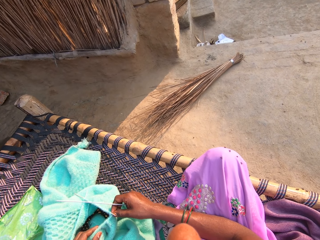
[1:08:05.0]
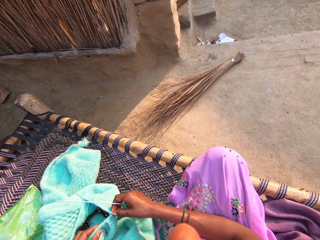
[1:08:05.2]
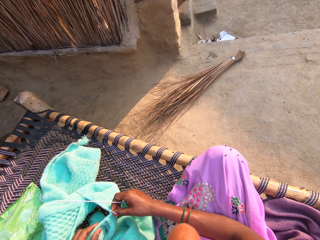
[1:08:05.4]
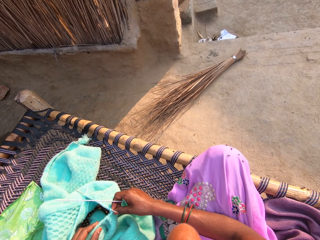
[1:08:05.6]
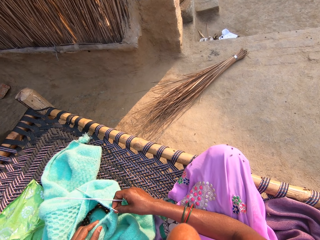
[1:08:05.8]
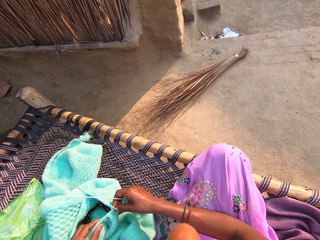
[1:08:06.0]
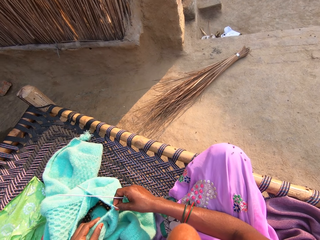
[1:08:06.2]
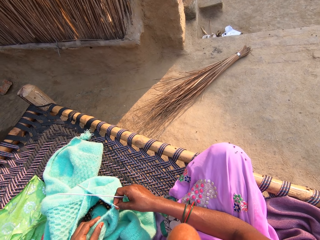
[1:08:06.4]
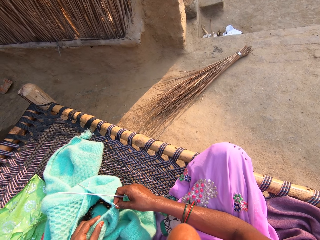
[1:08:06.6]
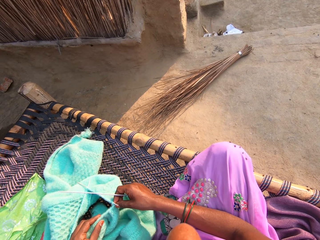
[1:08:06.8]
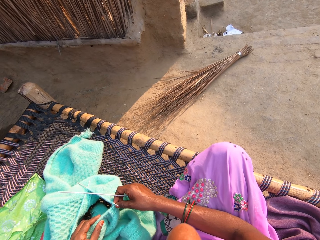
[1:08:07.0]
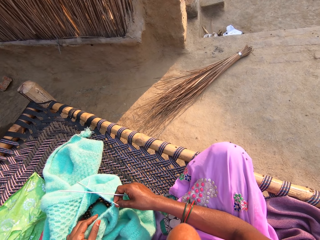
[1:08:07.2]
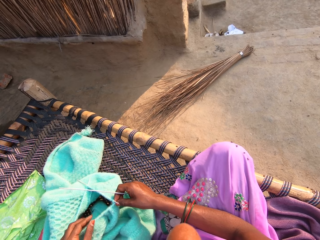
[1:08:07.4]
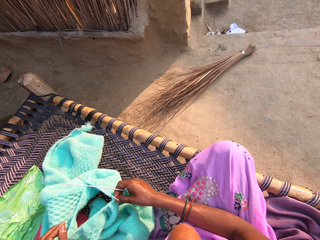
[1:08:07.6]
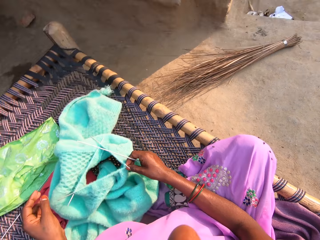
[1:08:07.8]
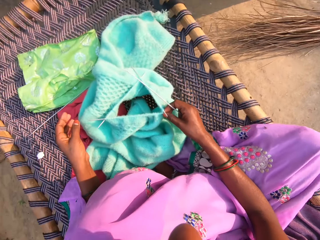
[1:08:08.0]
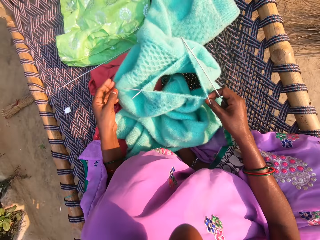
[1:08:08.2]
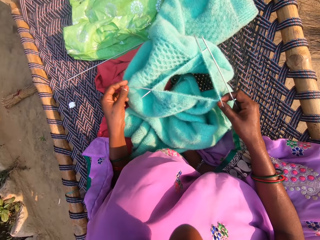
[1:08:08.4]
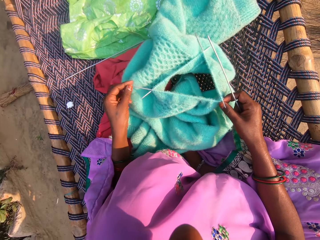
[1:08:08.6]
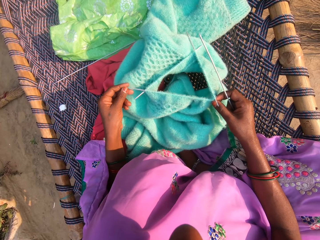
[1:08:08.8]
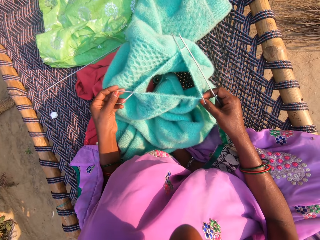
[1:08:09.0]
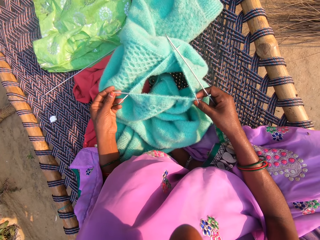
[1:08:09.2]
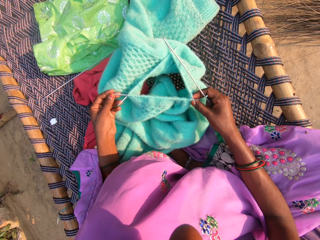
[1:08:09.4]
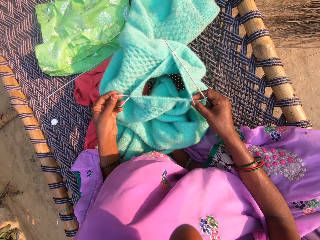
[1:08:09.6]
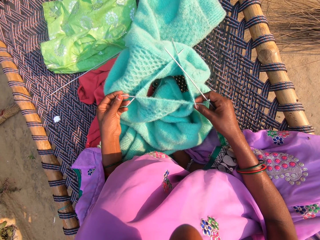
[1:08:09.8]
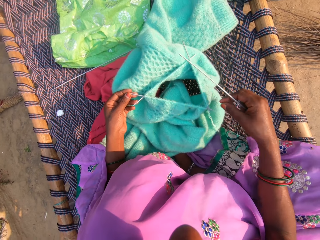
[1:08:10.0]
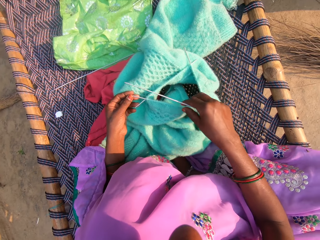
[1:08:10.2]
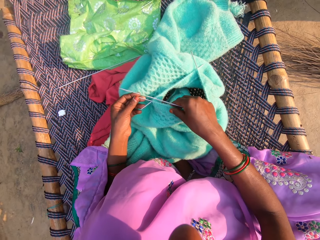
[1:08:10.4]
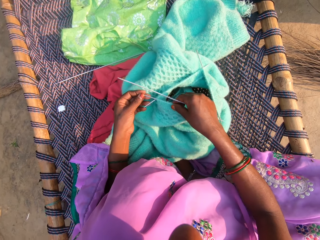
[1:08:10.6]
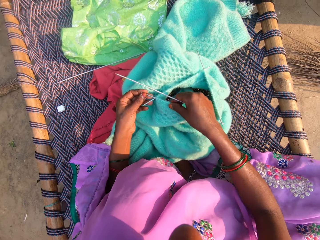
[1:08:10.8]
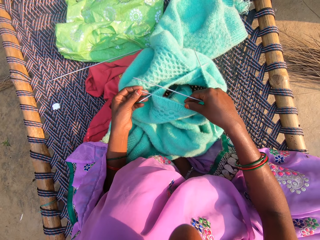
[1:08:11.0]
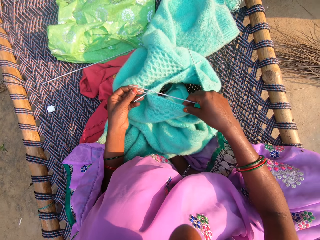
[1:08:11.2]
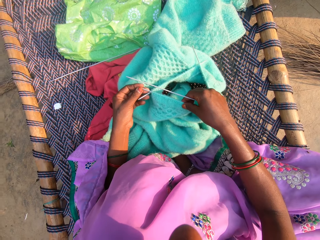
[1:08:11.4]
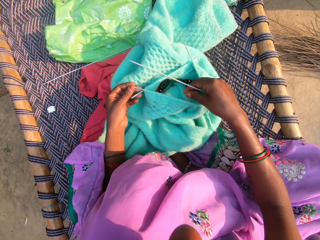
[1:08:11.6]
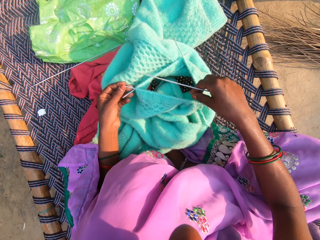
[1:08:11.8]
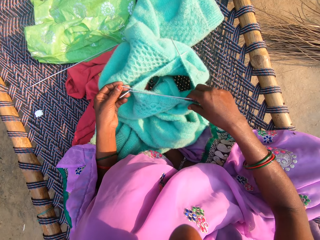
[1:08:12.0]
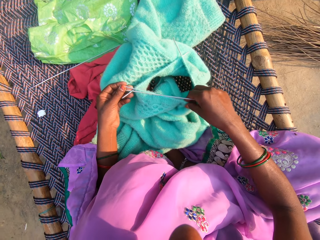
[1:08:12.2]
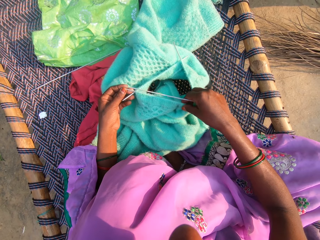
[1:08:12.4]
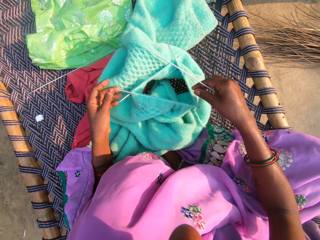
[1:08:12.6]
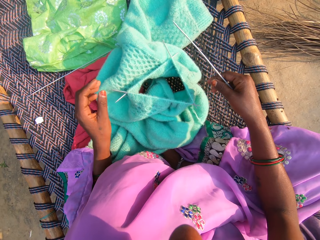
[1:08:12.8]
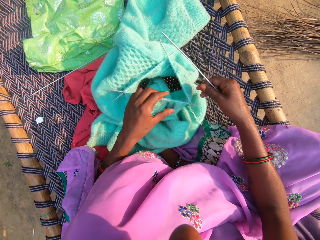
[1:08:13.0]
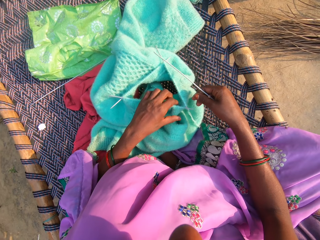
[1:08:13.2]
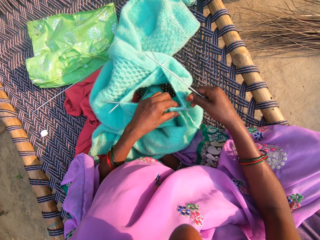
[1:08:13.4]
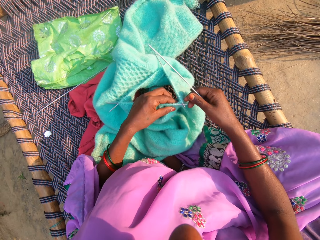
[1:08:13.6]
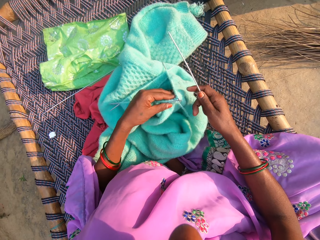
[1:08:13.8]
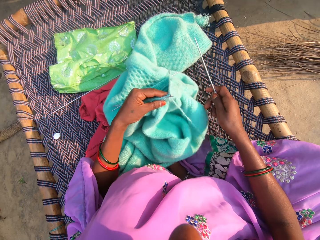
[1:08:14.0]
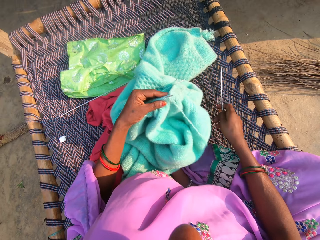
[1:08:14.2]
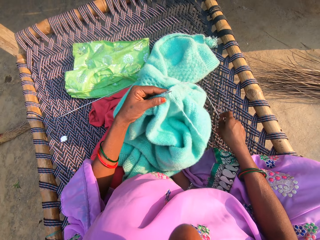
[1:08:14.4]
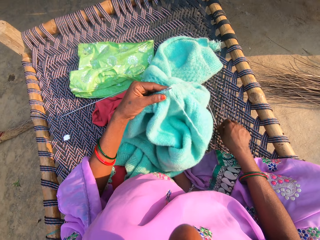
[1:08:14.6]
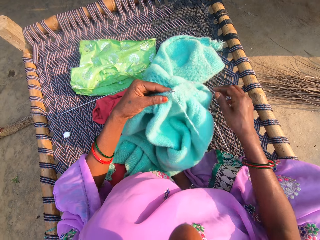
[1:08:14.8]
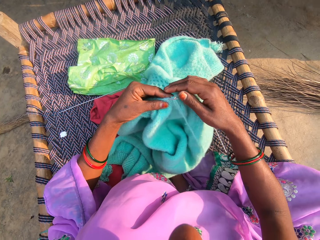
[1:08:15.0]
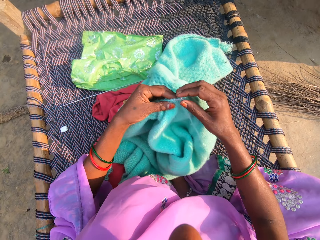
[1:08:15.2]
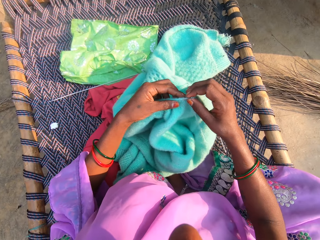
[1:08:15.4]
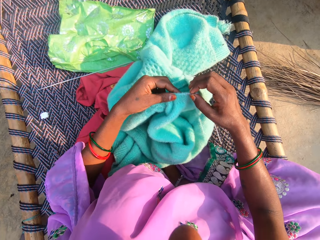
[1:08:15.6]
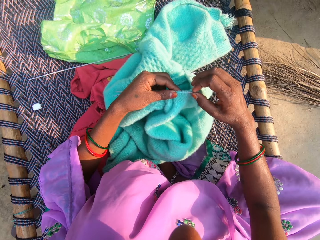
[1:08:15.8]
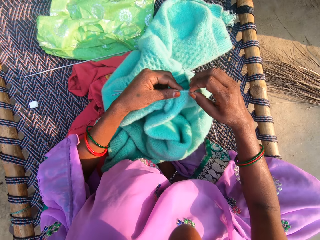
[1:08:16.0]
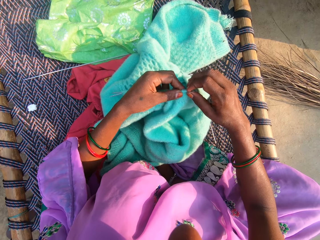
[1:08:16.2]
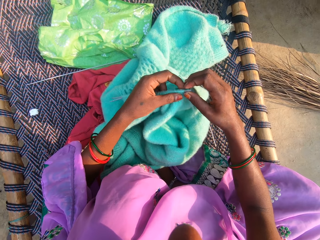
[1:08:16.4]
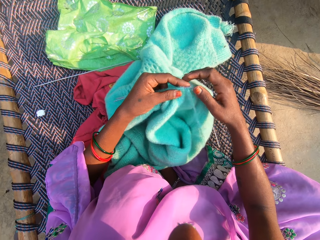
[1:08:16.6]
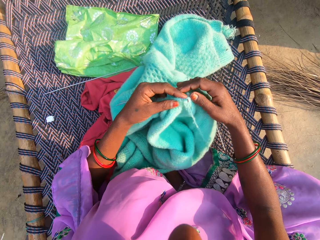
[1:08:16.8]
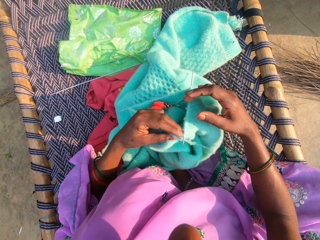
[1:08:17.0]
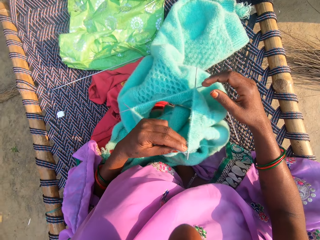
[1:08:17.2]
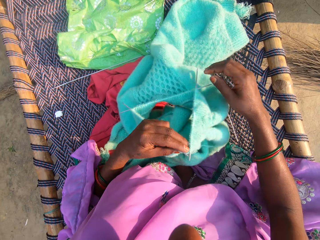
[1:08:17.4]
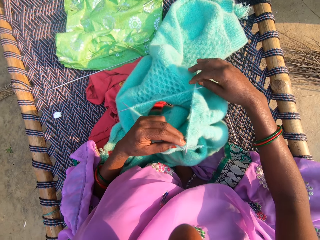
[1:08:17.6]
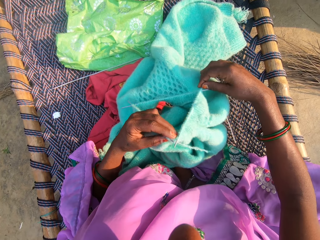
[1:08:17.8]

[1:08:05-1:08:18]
The camera wearer adjusts the crochet hook in the fabric. They lift the fabric. They drop the crochet hook on the bed. They adjust the crochet hooks in the fabric.

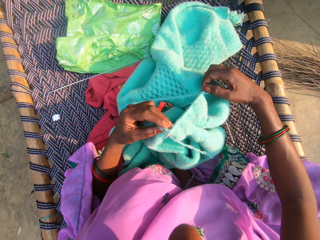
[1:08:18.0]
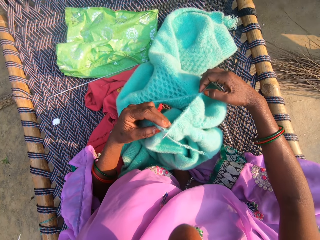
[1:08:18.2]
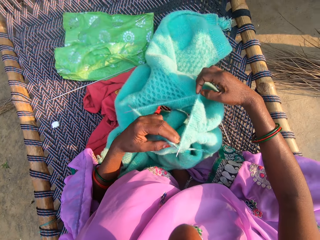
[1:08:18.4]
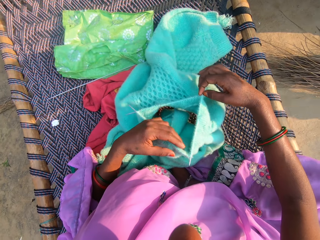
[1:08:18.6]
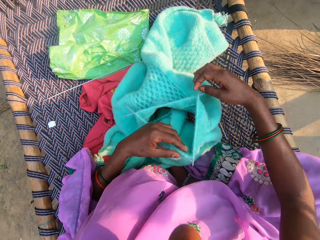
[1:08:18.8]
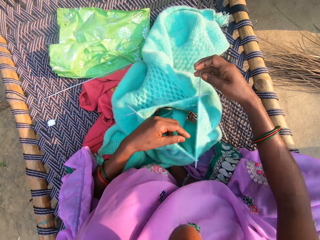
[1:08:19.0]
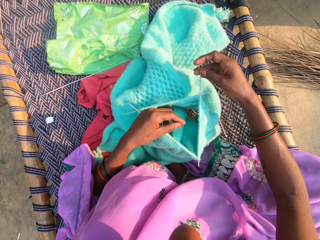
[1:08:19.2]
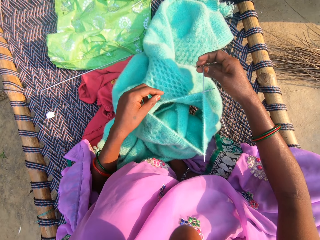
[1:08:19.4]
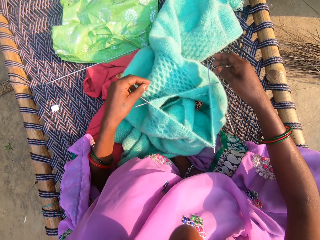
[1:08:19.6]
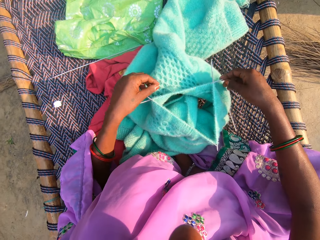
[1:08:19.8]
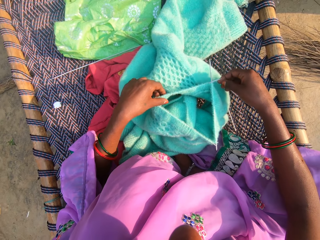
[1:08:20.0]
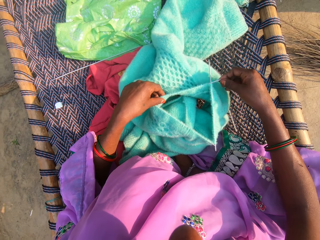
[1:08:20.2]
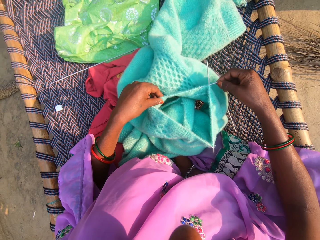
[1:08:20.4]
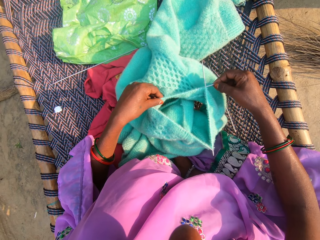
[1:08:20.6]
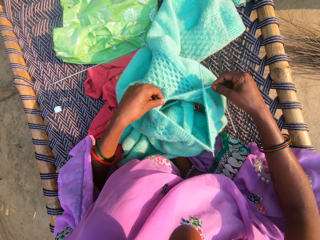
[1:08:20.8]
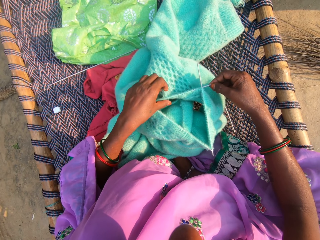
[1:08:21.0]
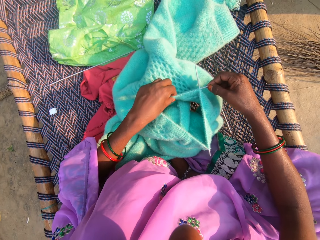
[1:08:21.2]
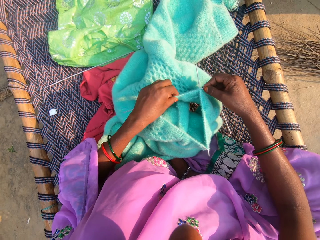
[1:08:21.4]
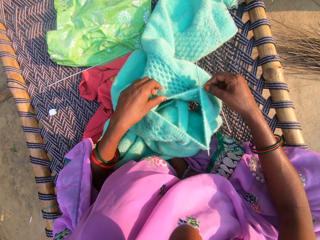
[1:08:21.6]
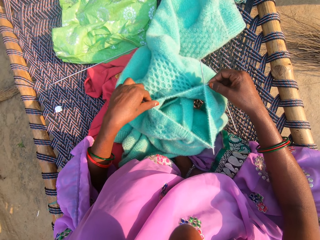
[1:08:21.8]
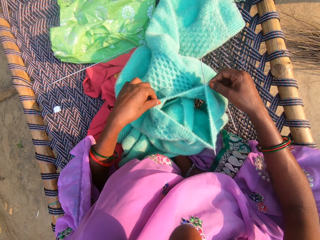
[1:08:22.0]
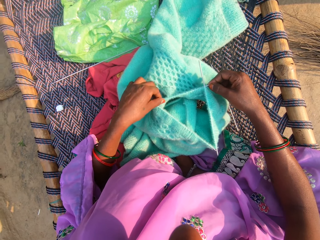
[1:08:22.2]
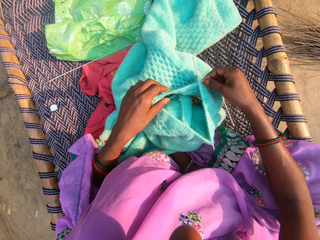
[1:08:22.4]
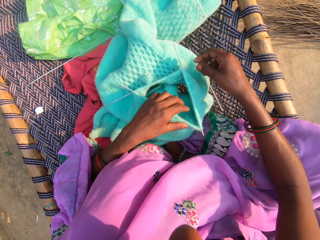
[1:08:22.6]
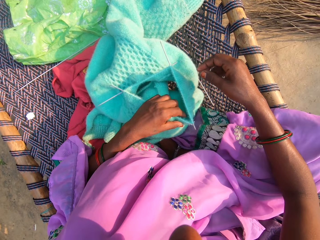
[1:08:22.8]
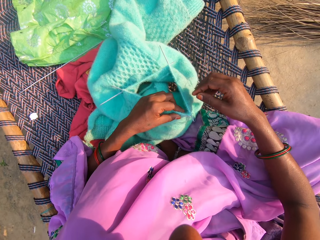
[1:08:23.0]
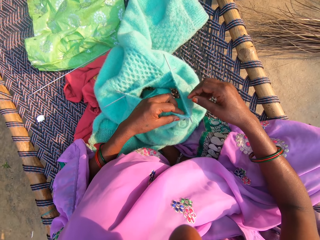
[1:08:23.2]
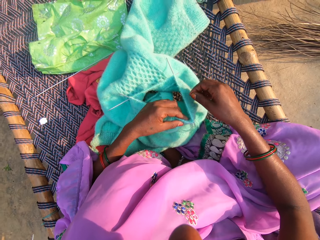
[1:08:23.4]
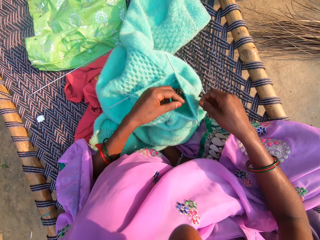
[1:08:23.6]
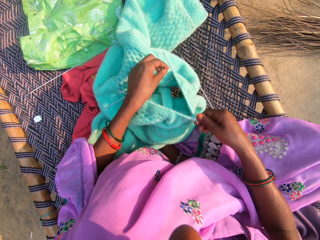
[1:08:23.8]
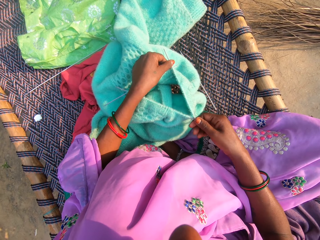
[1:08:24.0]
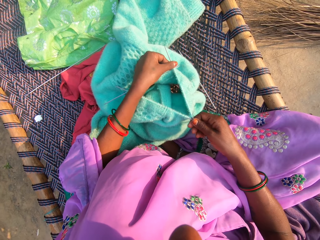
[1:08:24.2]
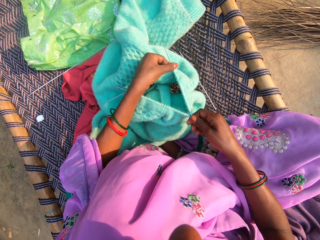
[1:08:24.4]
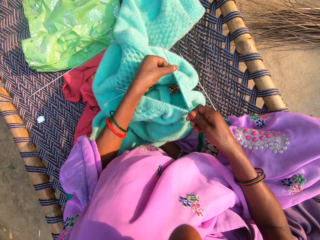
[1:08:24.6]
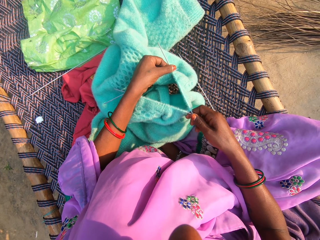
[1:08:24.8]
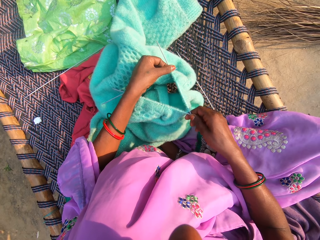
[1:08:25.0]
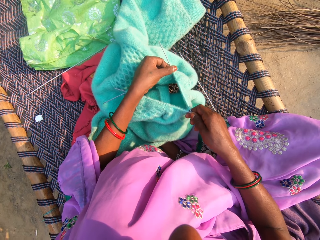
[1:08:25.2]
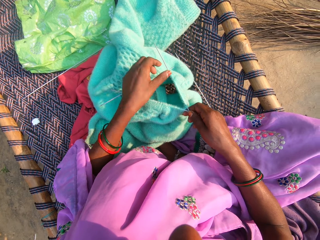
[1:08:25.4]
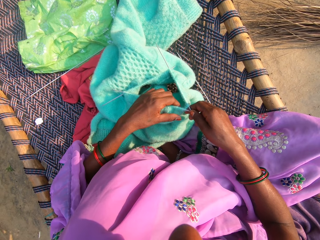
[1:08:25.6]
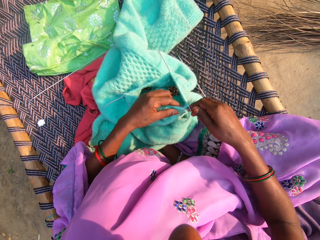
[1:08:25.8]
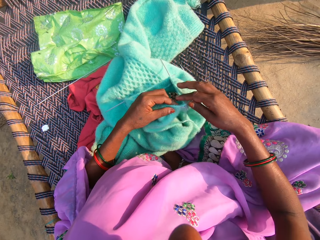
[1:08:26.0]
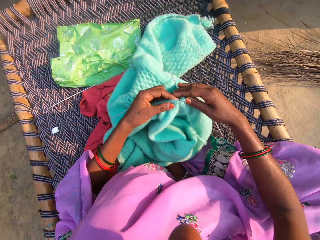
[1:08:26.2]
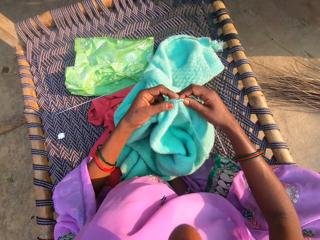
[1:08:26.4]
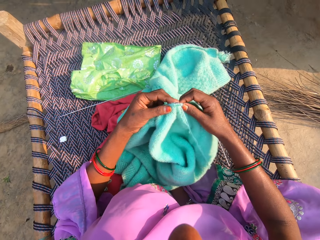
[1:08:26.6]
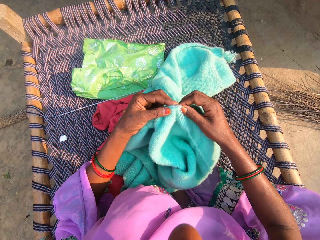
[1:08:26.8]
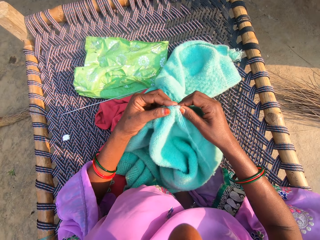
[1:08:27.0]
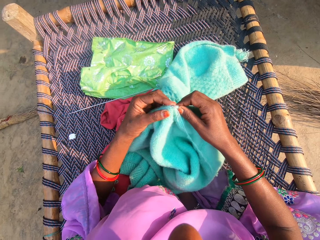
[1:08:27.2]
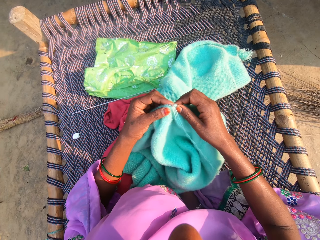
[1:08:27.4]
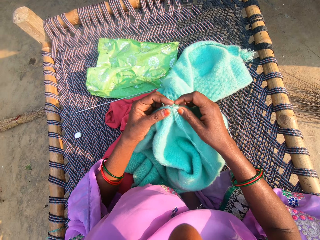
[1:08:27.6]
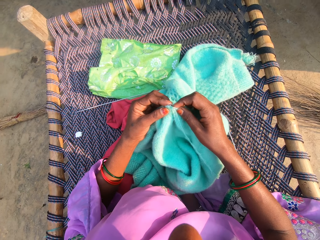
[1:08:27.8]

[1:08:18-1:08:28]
The camera wearer adjusts the material with both hands. They knit a fabric.
